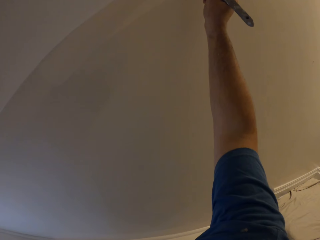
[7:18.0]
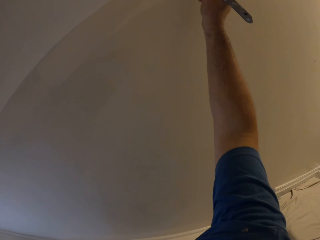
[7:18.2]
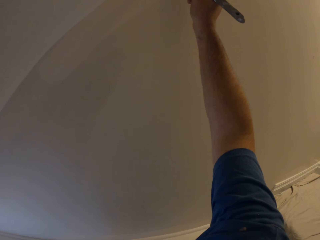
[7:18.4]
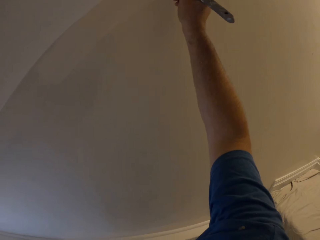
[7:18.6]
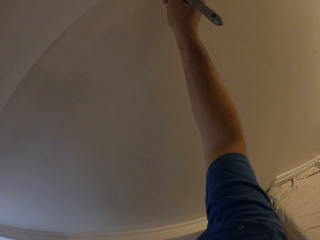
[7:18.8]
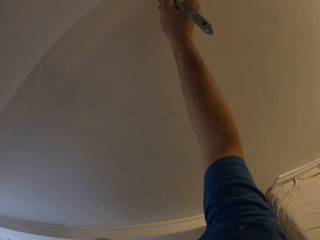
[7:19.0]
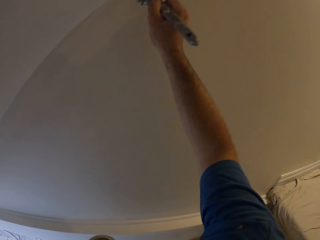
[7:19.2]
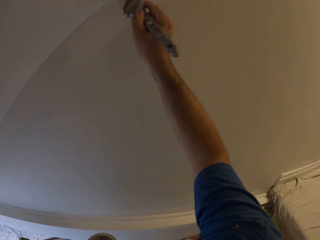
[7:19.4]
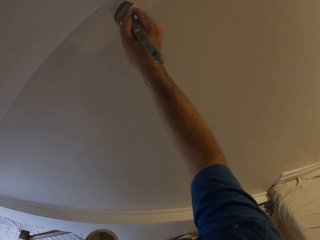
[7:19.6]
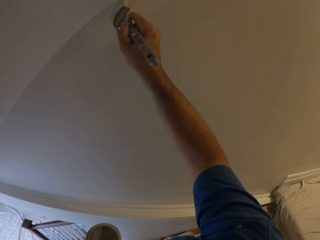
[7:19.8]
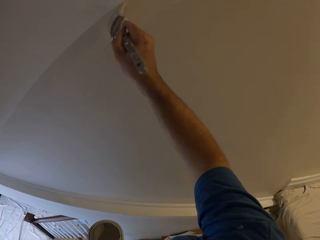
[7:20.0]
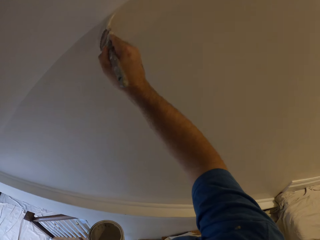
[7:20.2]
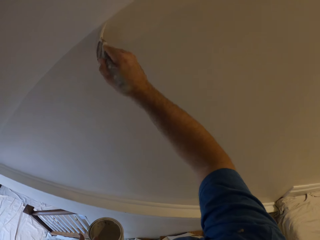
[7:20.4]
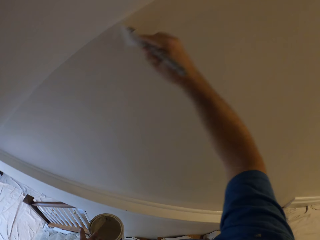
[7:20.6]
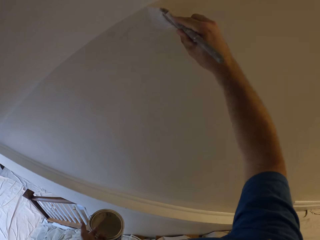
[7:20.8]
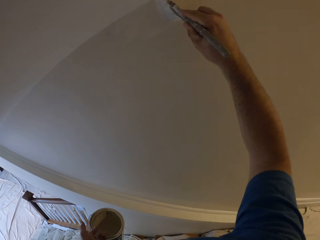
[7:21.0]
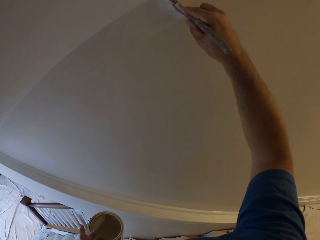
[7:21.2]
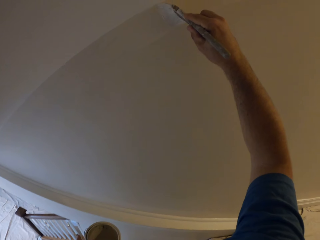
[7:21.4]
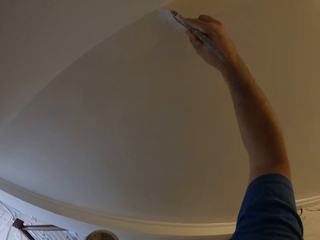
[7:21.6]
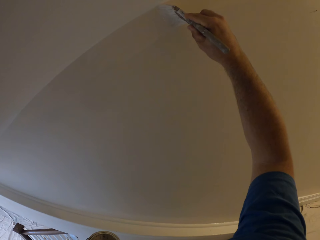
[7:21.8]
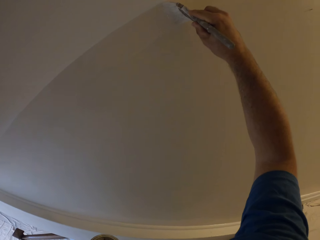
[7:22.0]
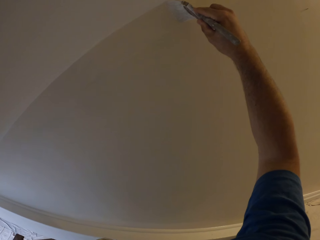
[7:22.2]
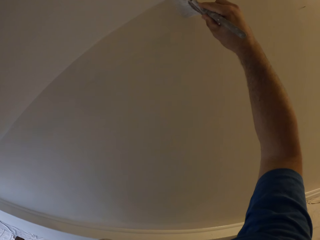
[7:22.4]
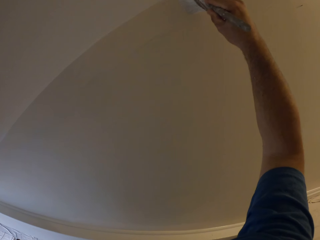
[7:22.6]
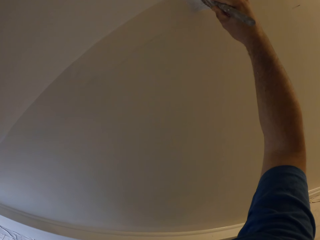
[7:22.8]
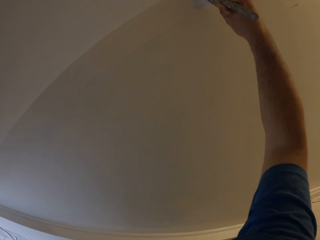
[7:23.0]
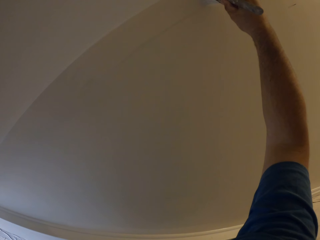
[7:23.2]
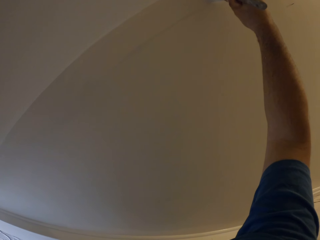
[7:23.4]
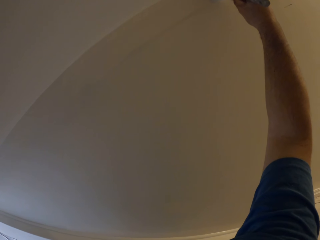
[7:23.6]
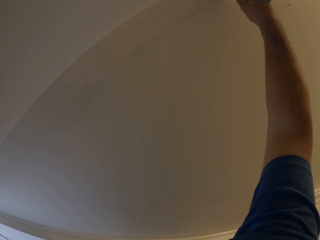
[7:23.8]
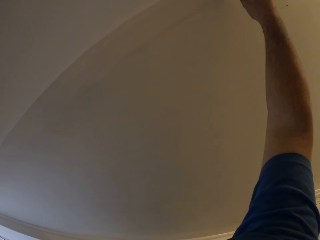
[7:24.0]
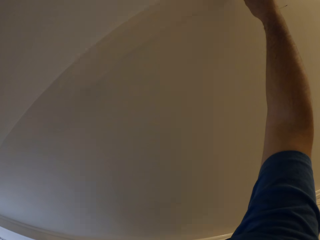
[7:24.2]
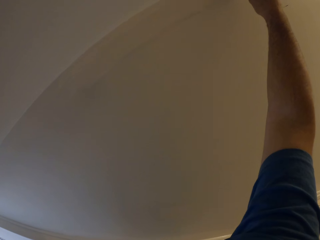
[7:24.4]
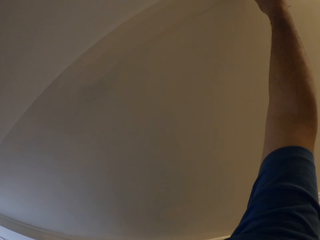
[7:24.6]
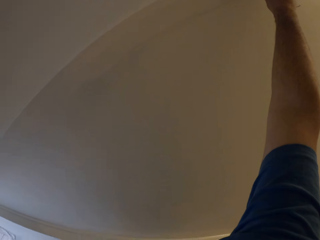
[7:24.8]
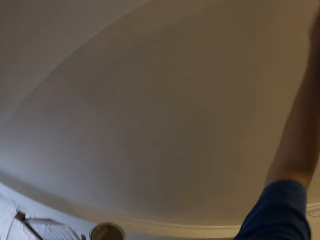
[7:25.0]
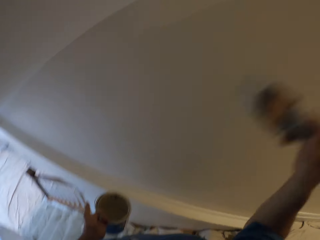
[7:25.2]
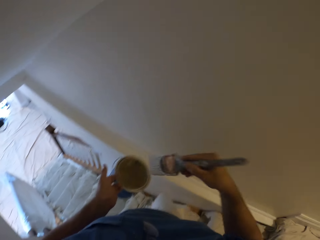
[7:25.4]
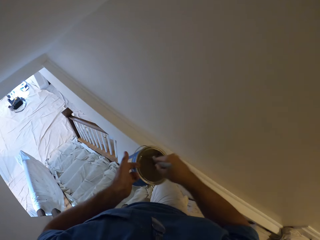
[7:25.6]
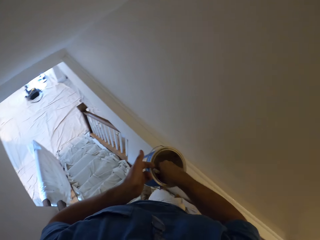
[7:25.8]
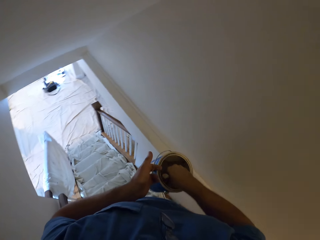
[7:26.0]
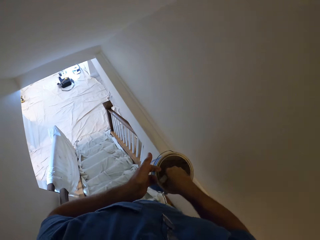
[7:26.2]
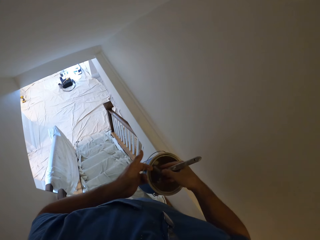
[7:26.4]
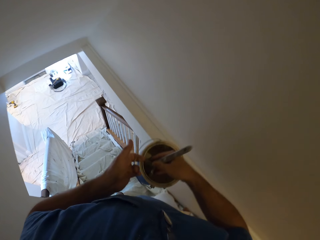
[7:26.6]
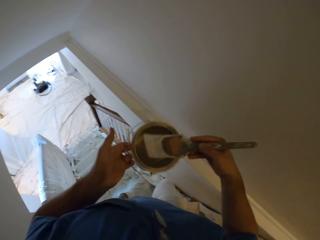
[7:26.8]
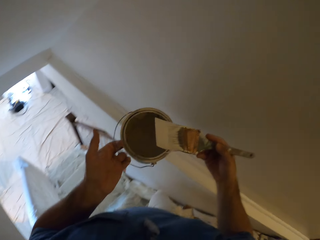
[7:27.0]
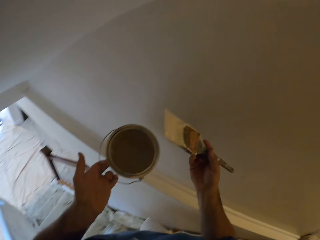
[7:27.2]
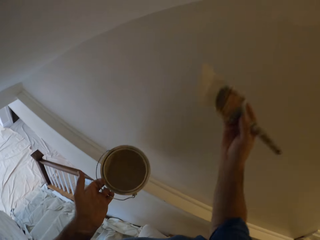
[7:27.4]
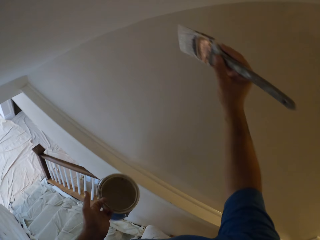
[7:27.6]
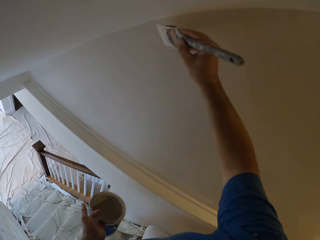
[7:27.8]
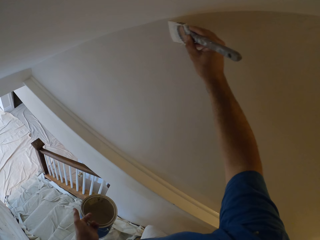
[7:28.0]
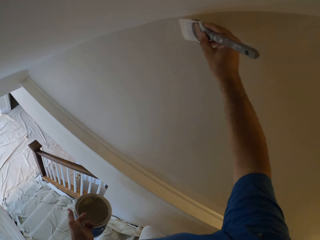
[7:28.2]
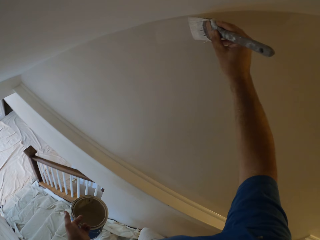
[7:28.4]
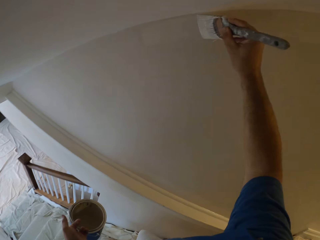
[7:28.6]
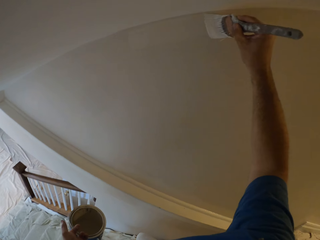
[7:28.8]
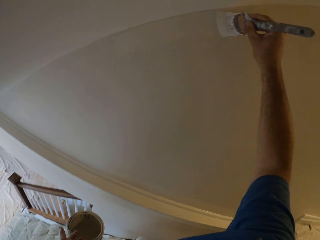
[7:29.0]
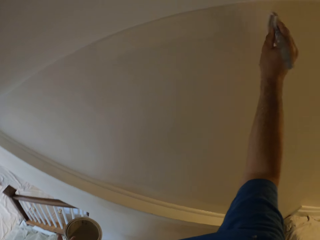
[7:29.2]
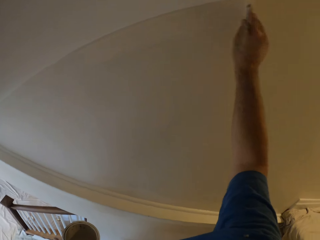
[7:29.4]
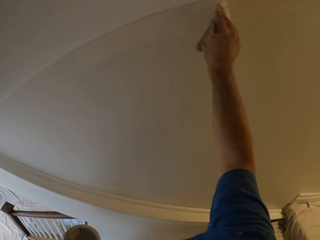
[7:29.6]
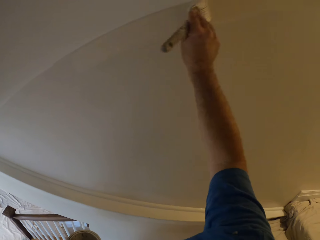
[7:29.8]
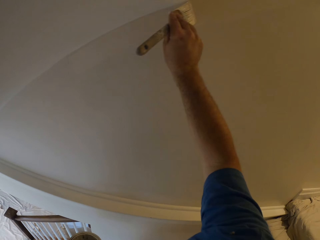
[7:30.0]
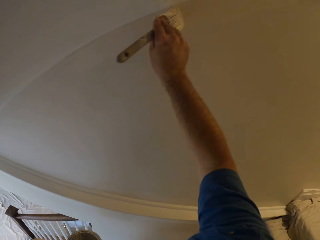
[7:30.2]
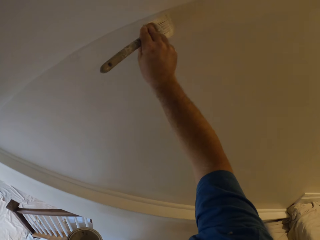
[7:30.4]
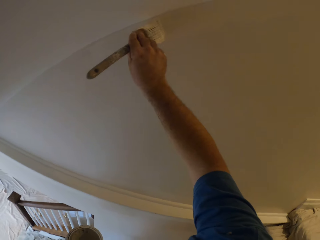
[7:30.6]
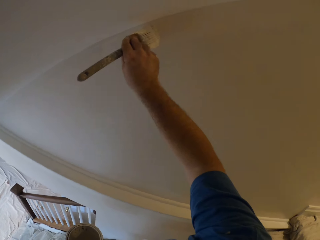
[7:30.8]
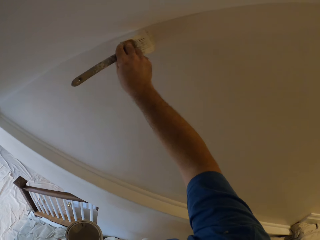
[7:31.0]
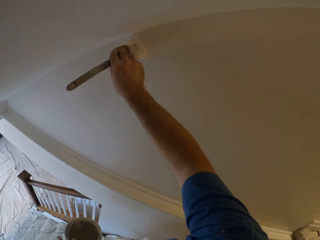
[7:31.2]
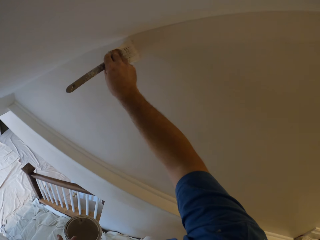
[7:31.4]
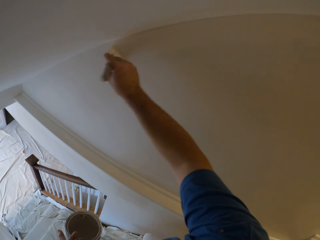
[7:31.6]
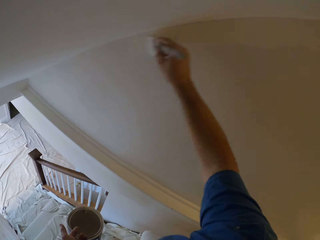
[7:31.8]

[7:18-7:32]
The camera wearer paints the wall with the paint brush. They take some paint from the paint can with the paint brush. They paint the wall with the paint brush.

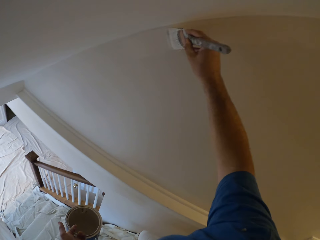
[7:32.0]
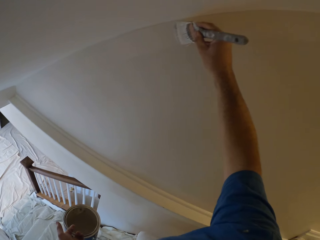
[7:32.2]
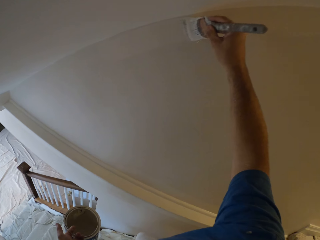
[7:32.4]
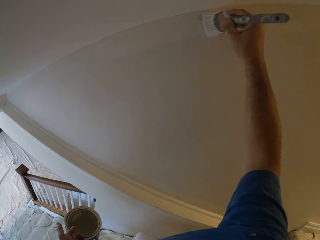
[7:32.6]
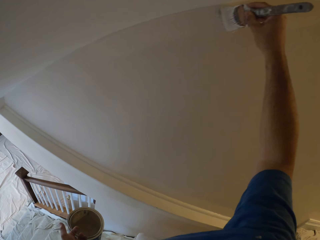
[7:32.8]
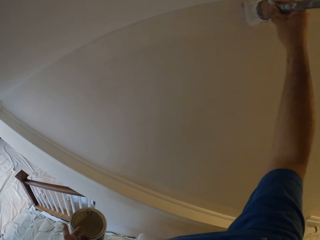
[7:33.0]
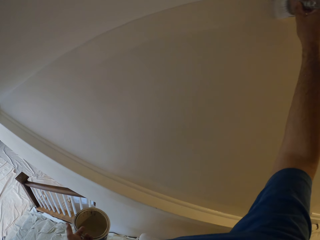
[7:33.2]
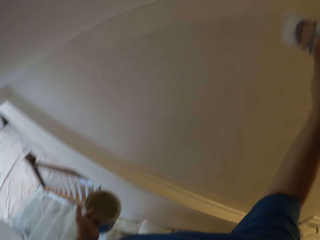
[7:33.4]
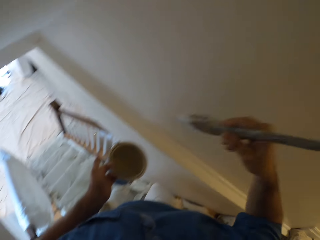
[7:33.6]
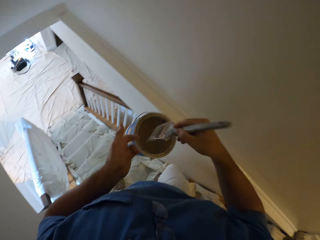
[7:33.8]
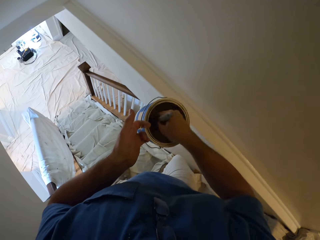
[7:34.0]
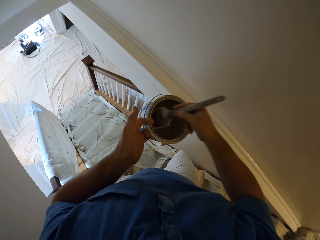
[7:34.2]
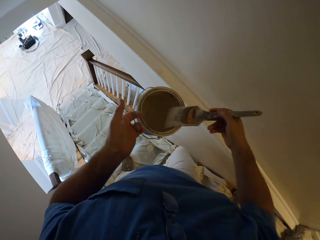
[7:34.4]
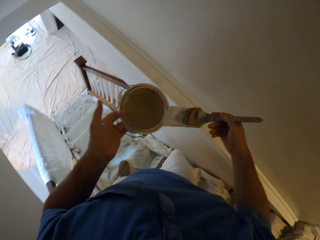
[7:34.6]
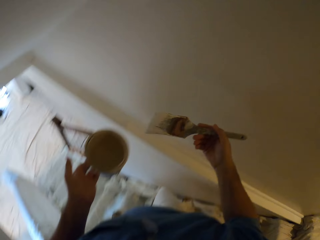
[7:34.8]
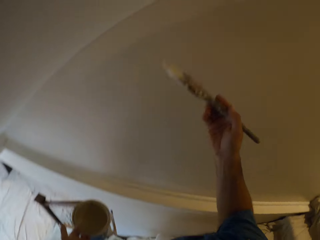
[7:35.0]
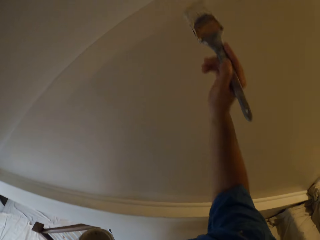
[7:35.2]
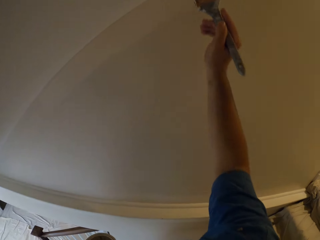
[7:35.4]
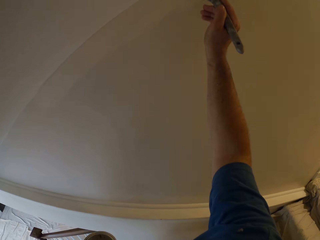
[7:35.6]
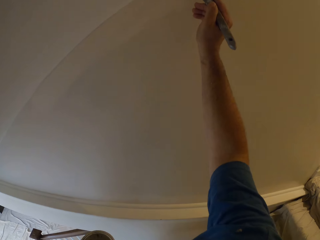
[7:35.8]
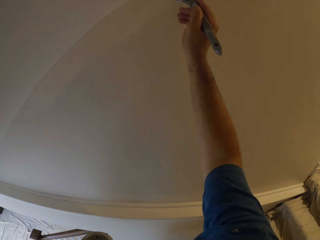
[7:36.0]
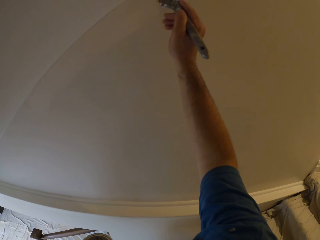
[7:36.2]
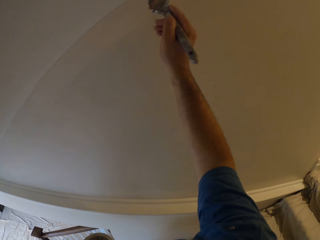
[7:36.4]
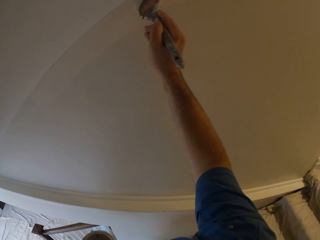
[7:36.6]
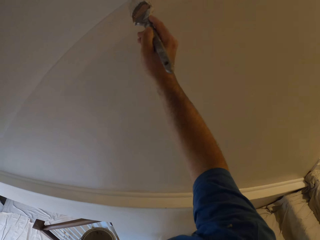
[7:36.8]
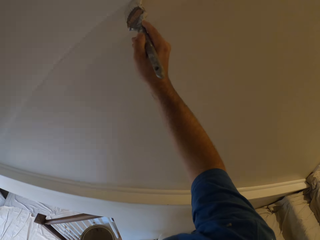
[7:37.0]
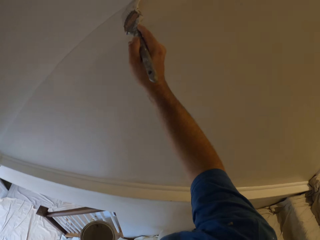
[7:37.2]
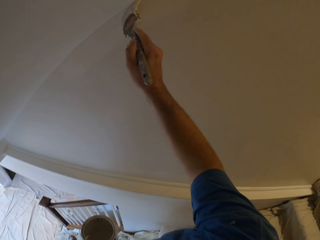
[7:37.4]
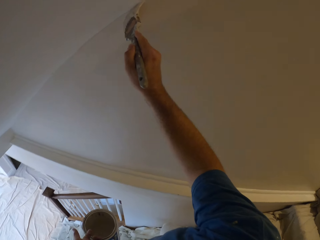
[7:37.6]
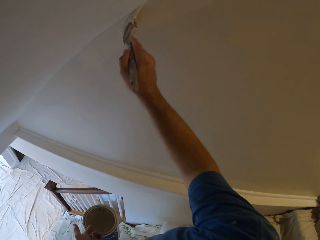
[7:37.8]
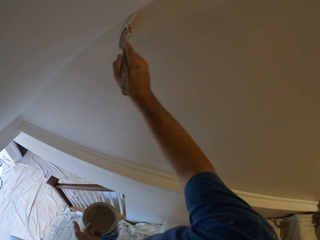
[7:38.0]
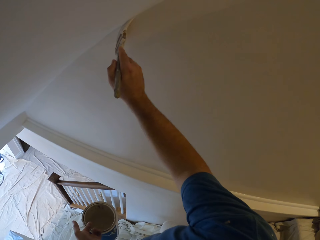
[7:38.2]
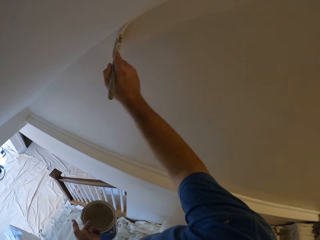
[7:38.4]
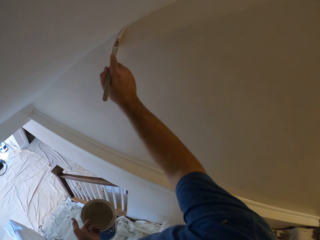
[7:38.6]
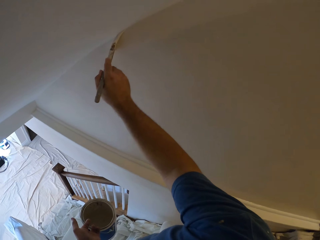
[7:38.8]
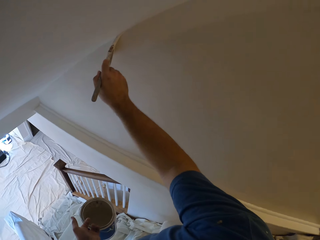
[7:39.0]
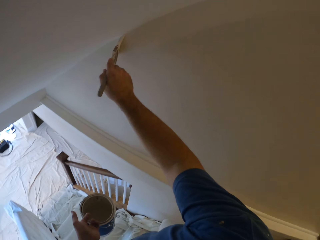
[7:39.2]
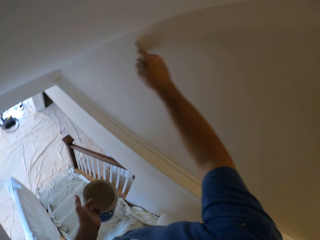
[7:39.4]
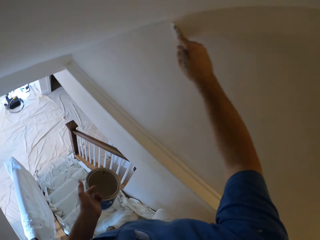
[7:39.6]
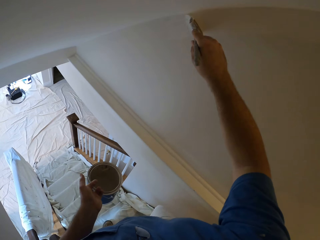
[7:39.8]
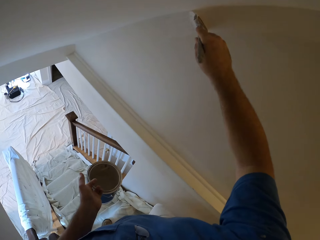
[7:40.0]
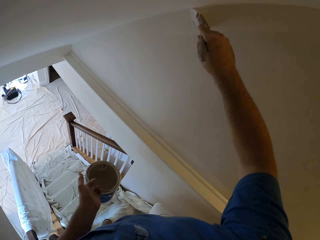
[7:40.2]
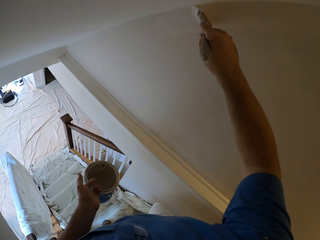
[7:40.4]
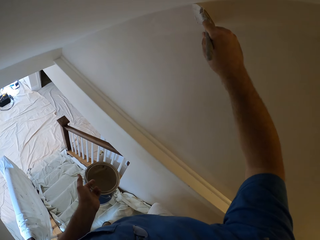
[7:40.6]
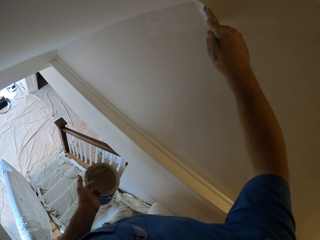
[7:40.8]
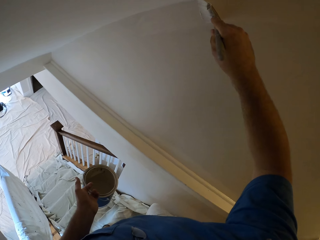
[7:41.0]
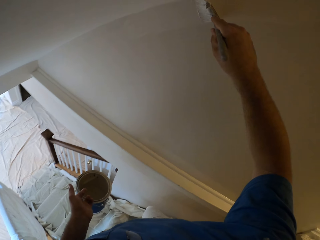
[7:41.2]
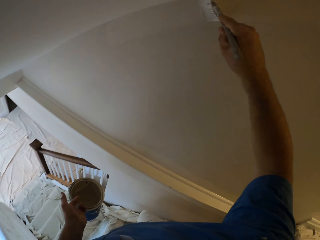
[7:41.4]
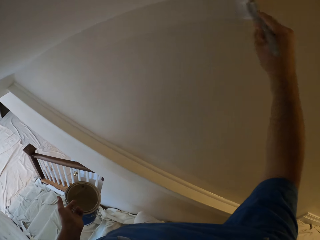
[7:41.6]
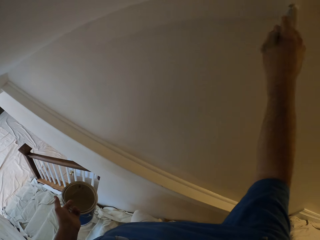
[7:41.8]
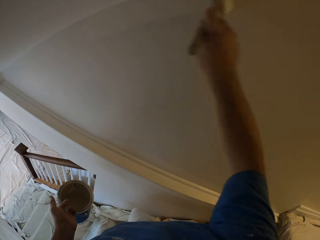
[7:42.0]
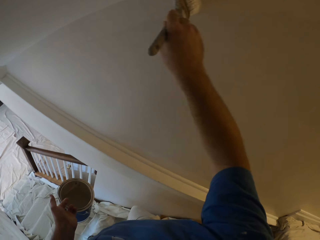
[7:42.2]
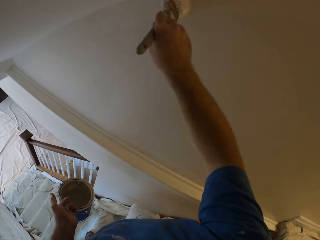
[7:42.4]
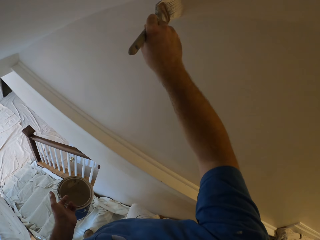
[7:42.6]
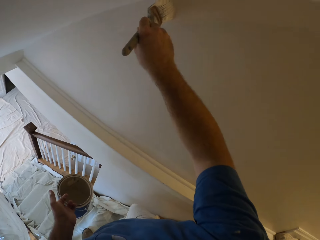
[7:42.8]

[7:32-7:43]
The camera wearer takes some paint from the paint can with the paint brush. They paint the wall with the paint brush.
